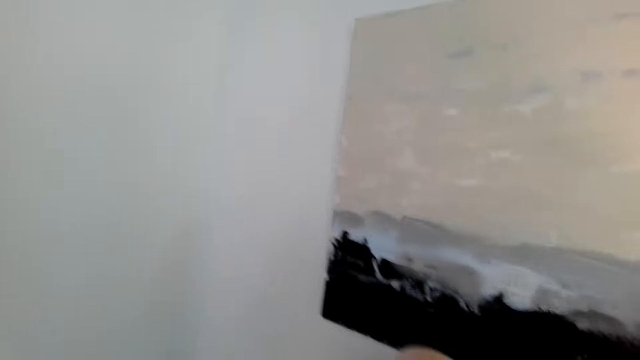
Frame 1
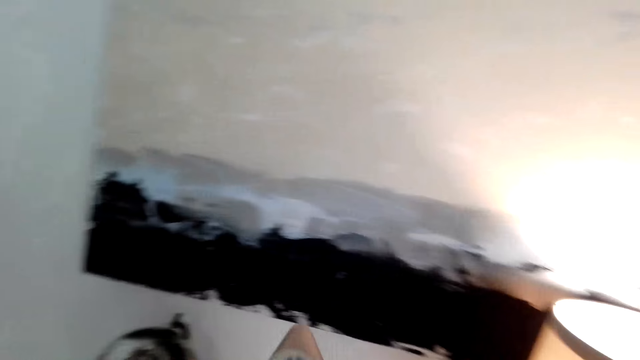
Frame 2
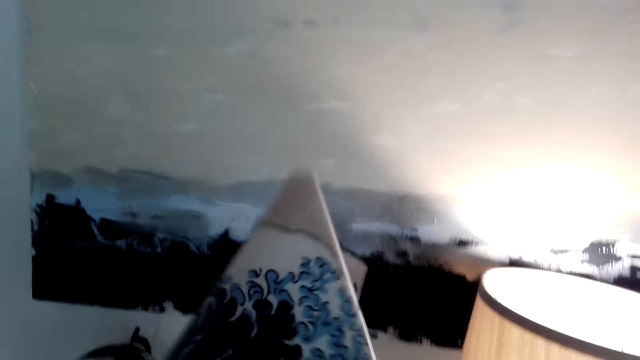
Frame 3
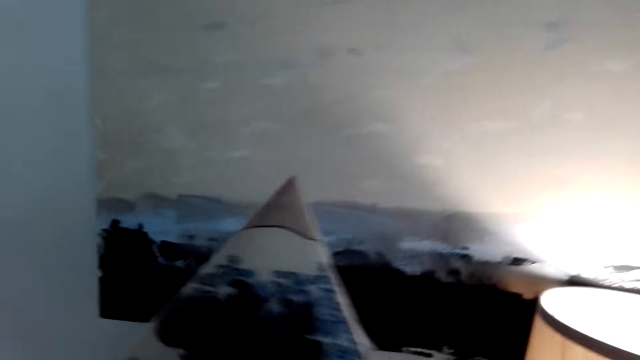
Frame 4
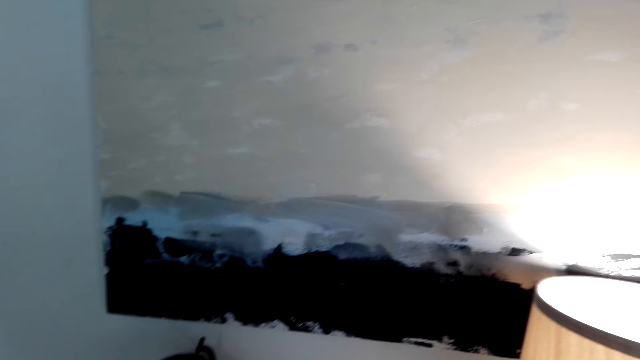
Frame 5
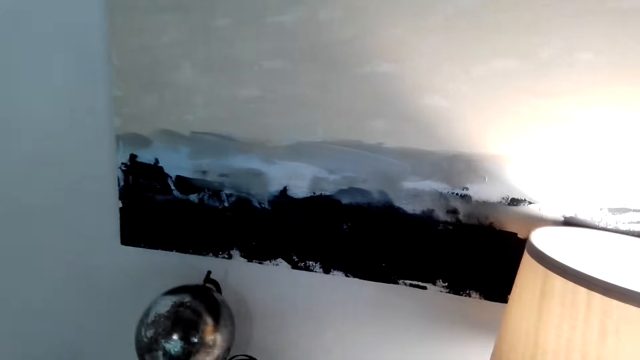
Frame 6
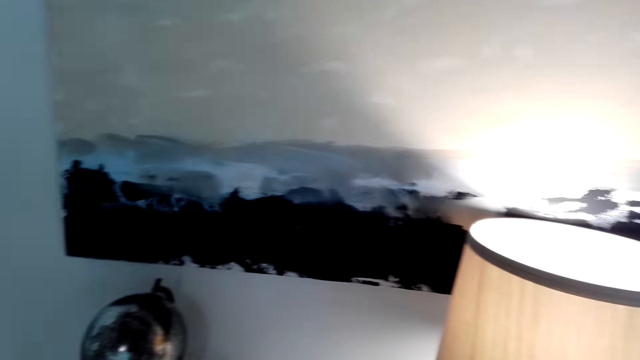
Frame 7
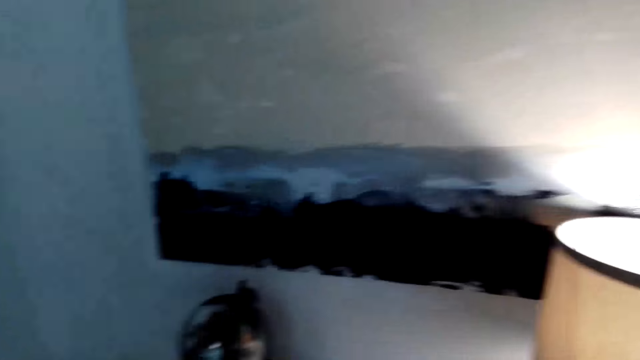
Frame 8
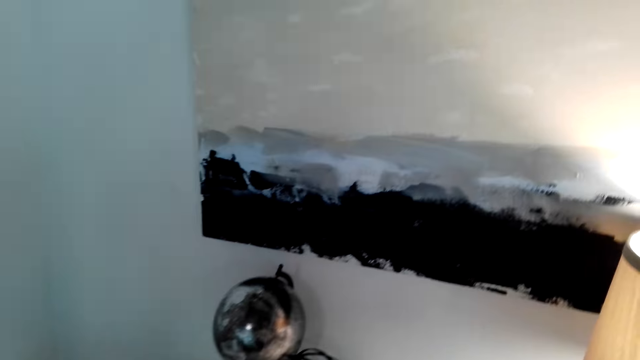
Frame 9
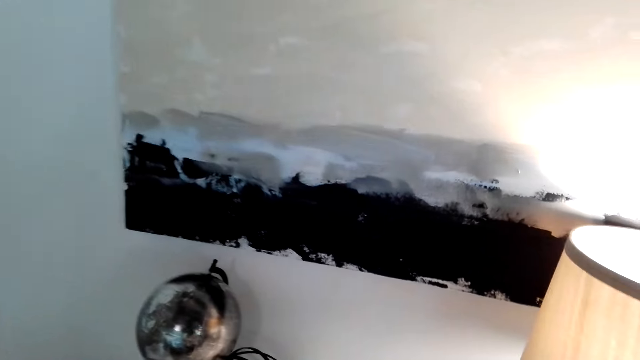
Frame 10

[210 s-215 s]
The camera wearer holds a wall poster.

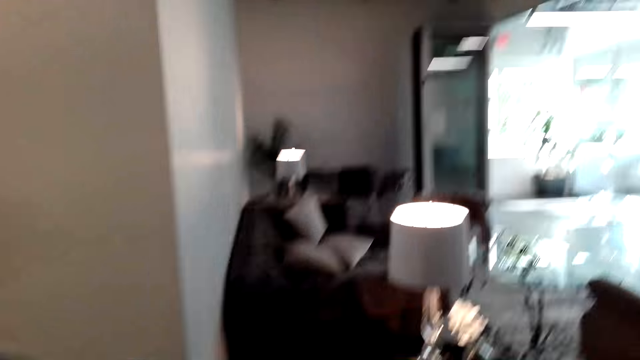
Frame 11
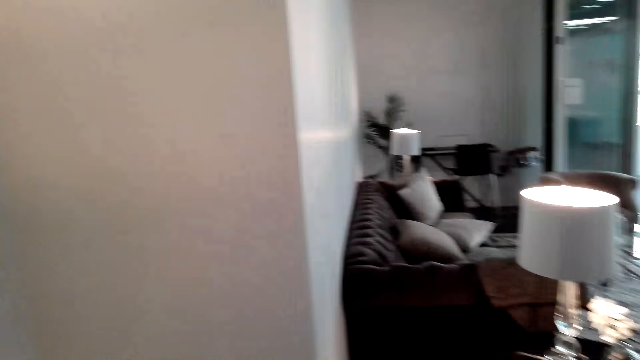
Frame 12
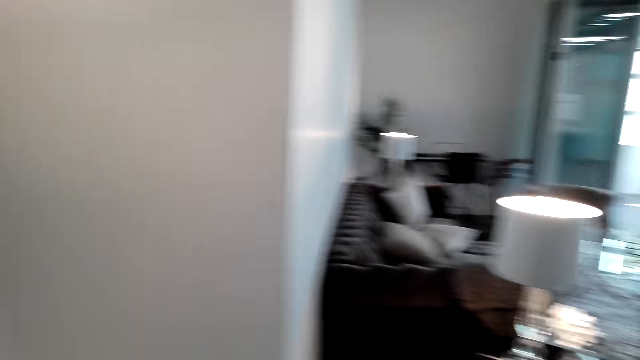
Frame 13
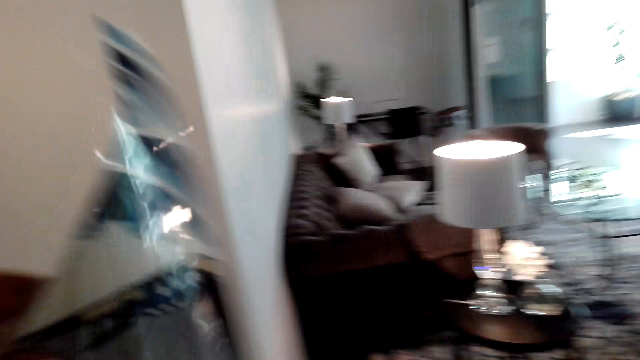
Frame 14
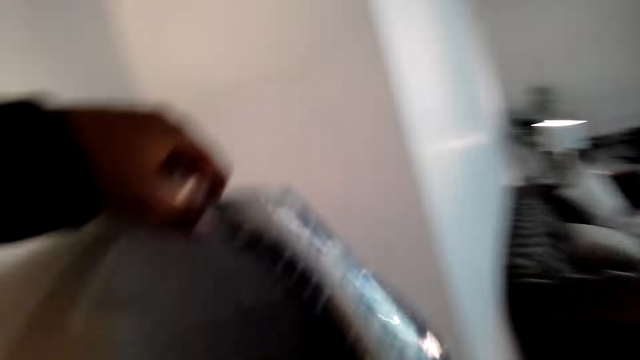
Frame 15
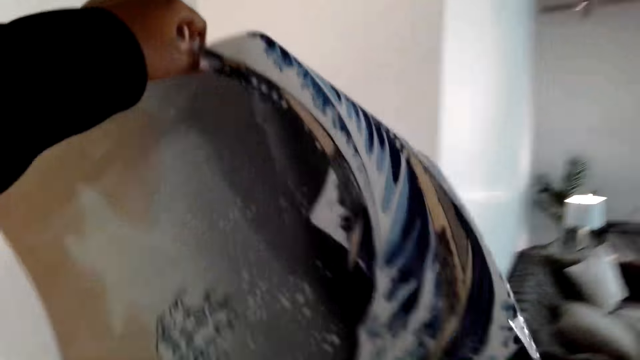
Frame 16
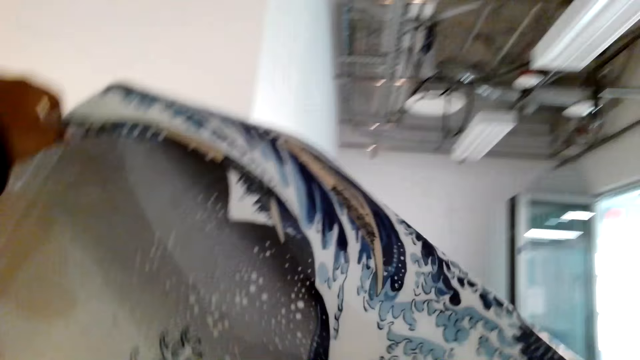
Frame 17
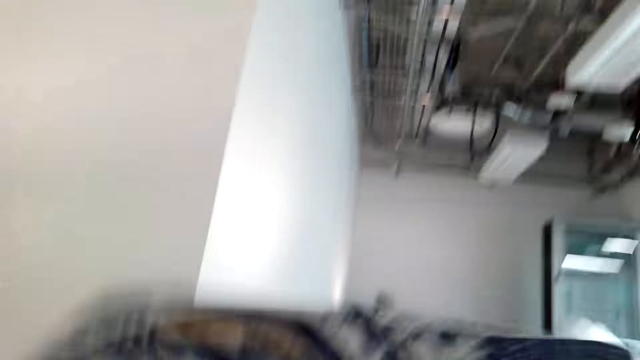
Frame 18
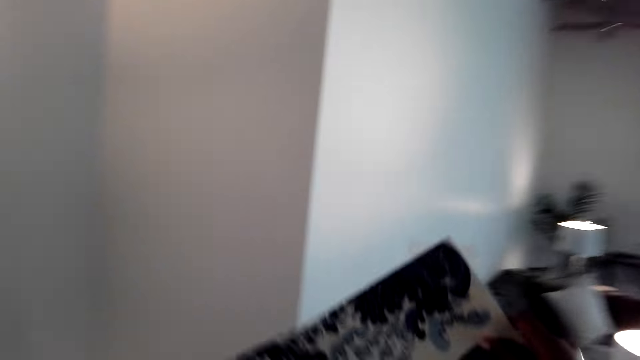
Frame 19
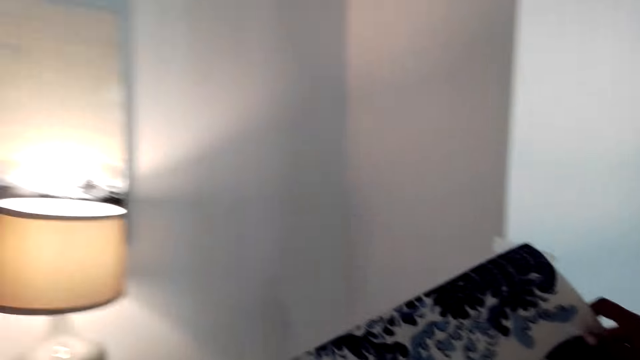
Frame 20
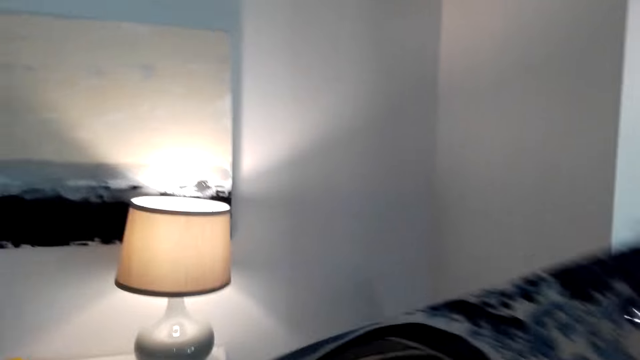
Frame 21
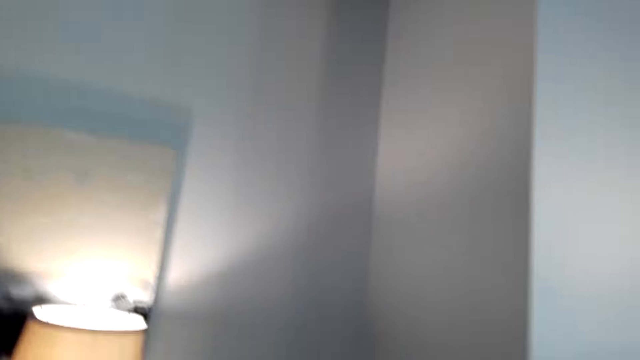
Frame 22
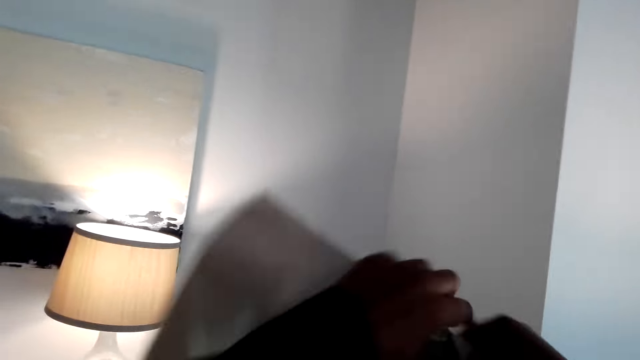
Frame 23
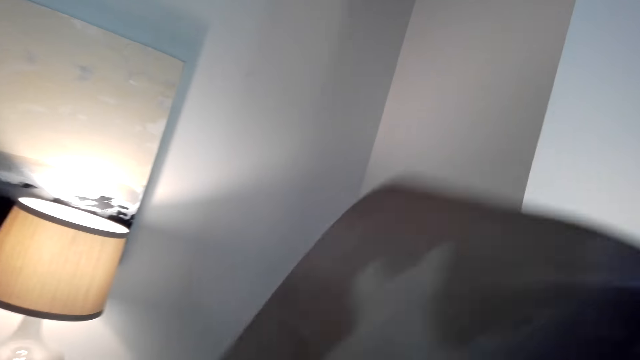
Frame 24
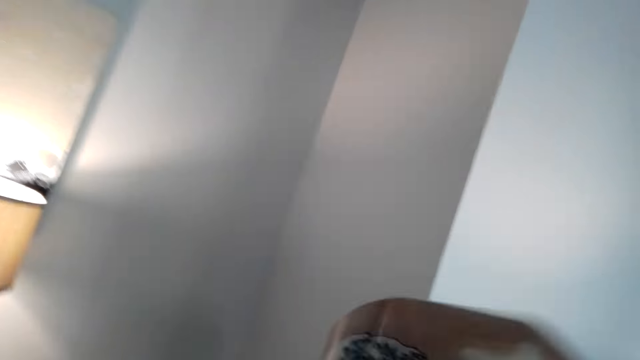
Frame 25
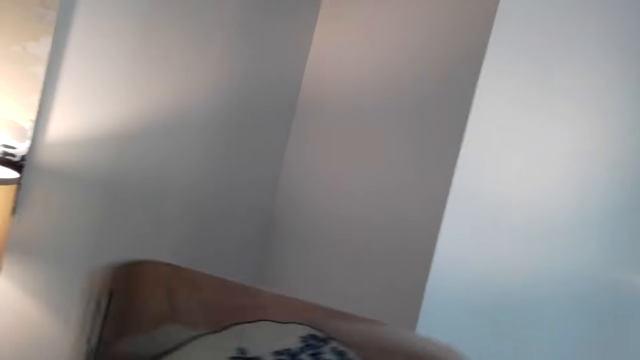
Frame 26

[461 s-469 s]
The camera wearer holds a piece of paper. They take a poster.

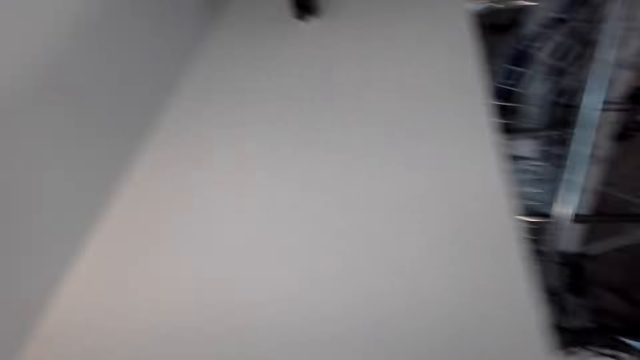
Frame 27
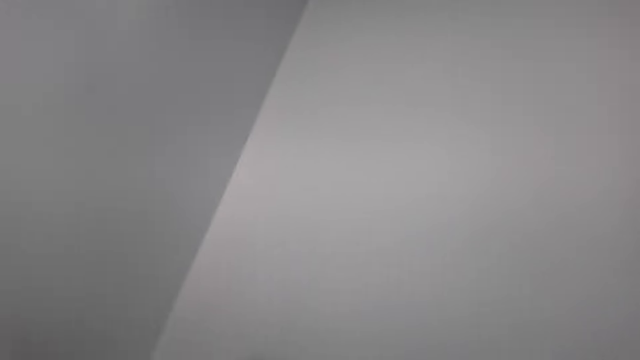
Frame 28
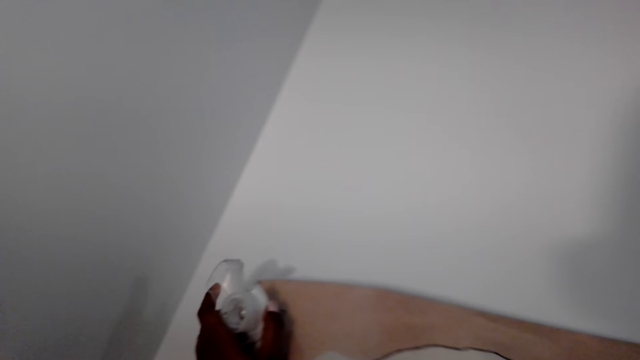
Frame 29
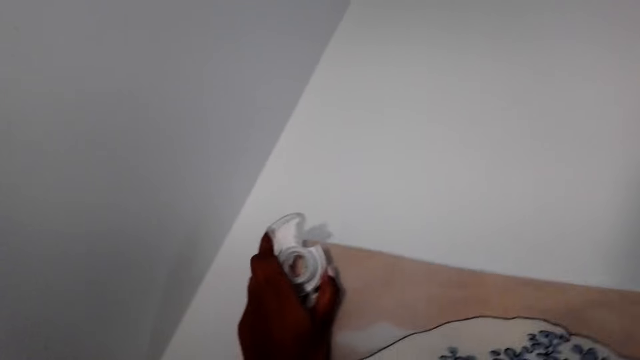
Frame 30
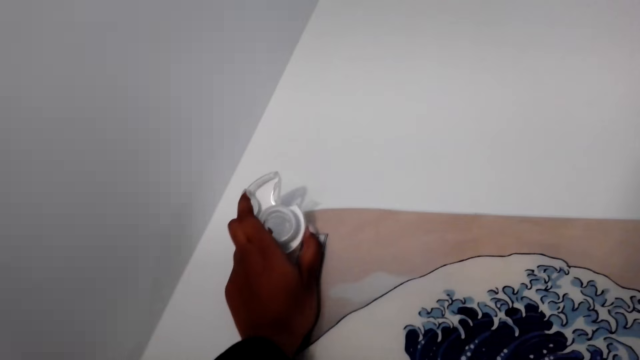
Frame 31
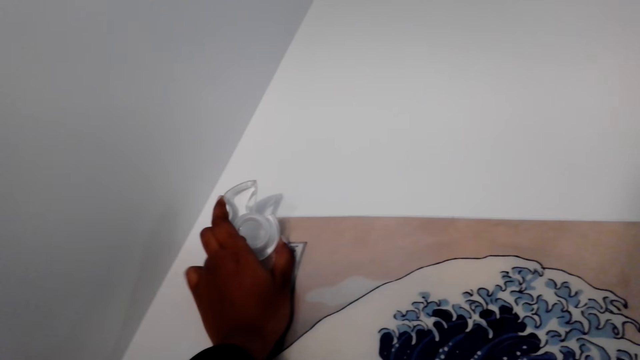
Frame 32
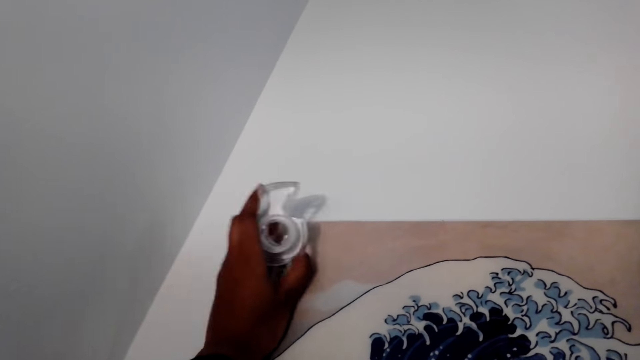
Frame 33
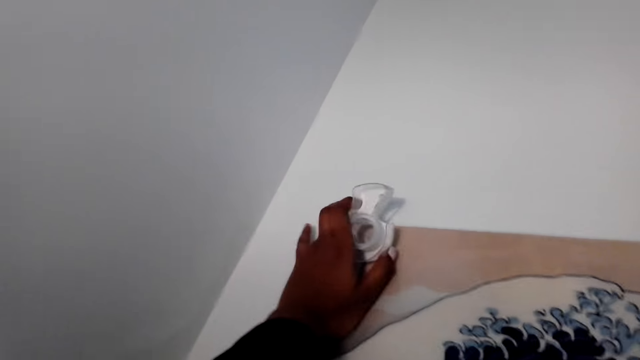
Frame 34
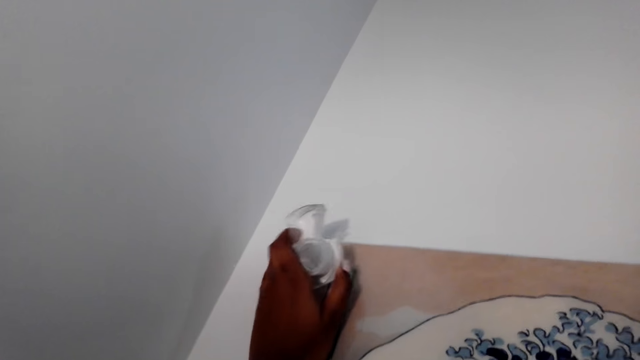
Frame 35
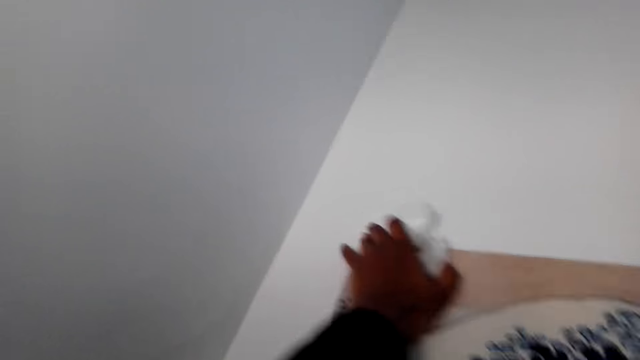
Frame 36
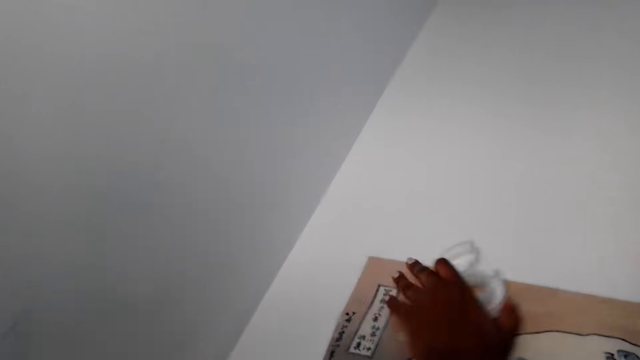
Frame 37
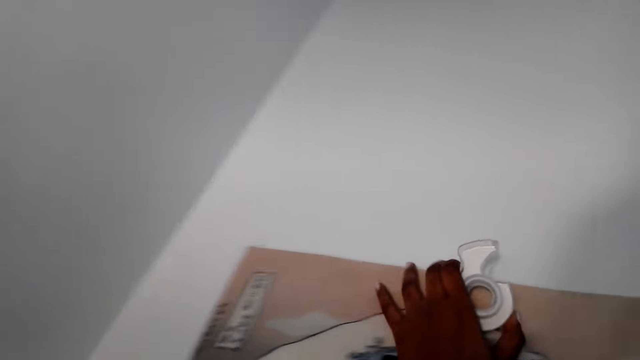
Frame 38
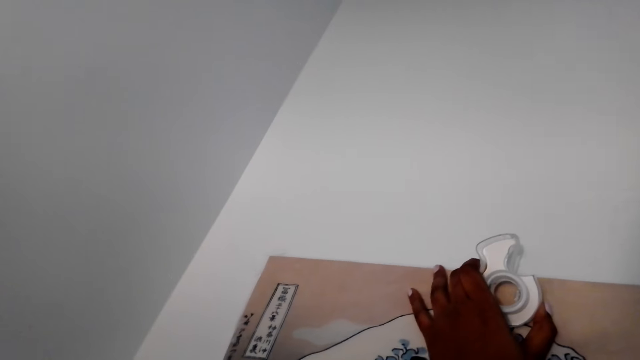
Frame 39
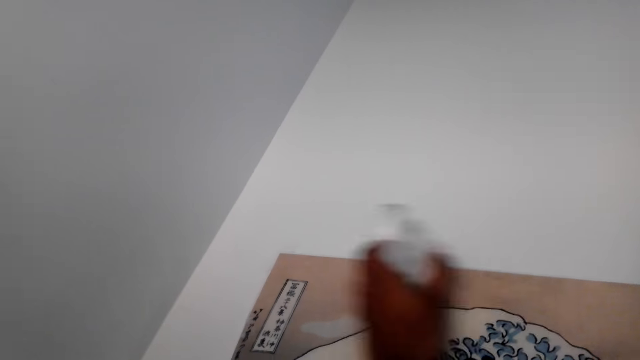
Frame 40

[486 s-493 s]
The camera wearer puts a poster on the wall with a tape.
